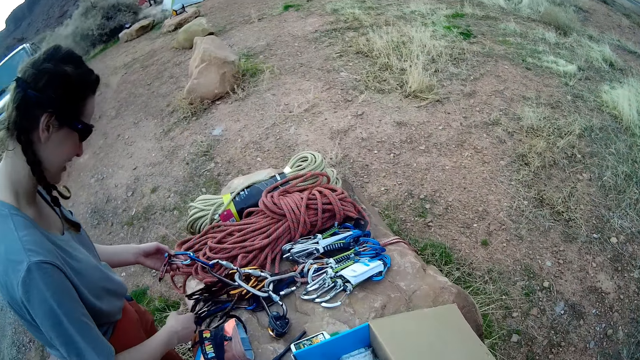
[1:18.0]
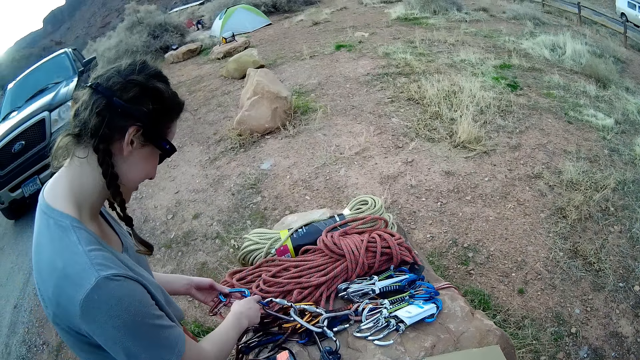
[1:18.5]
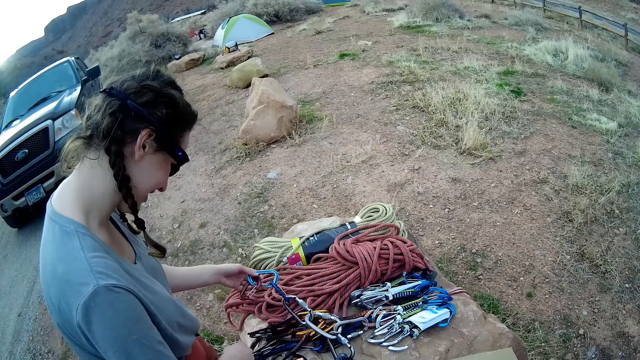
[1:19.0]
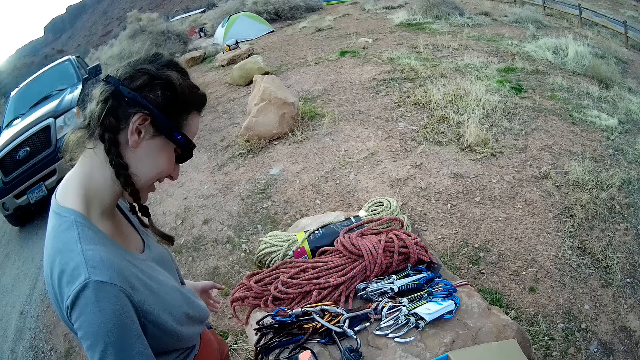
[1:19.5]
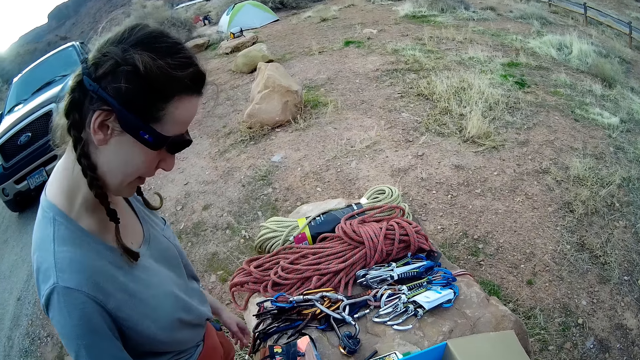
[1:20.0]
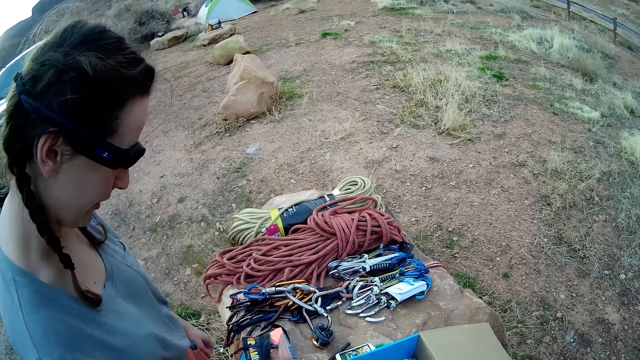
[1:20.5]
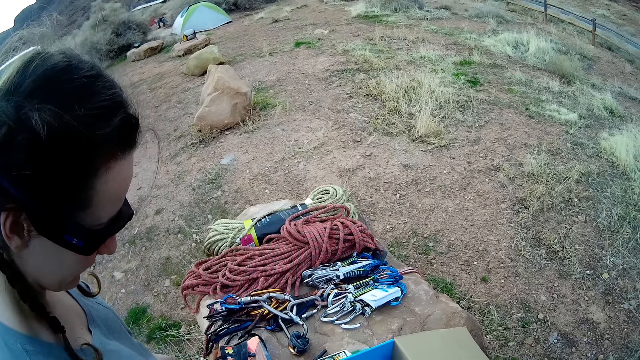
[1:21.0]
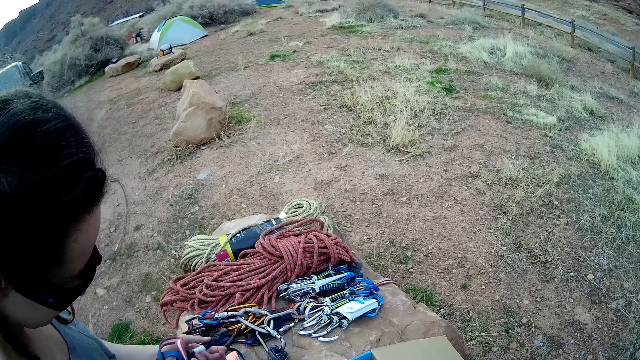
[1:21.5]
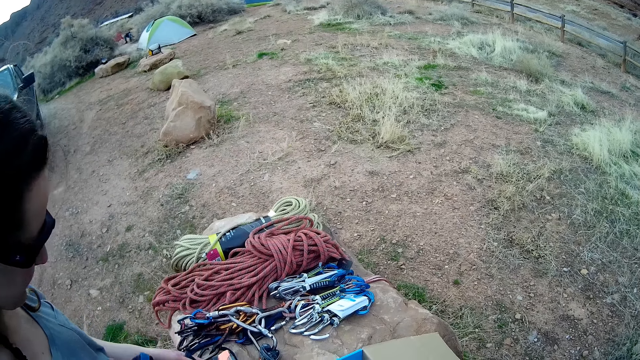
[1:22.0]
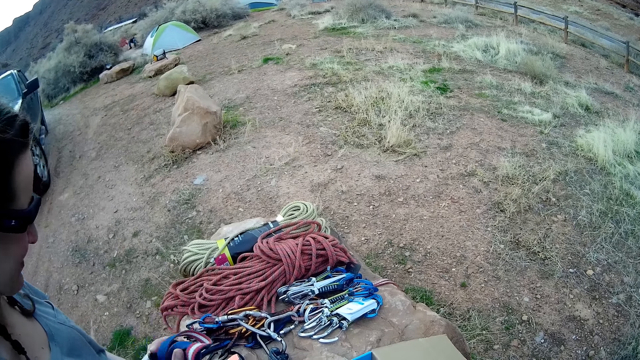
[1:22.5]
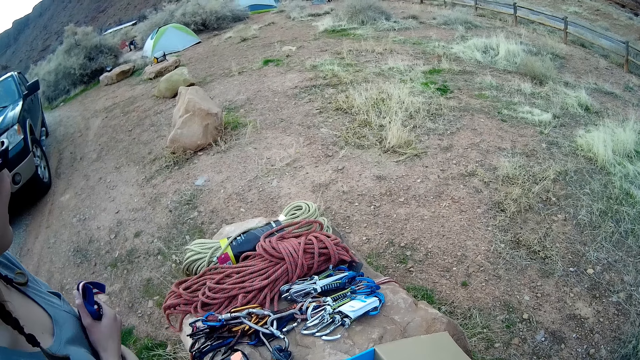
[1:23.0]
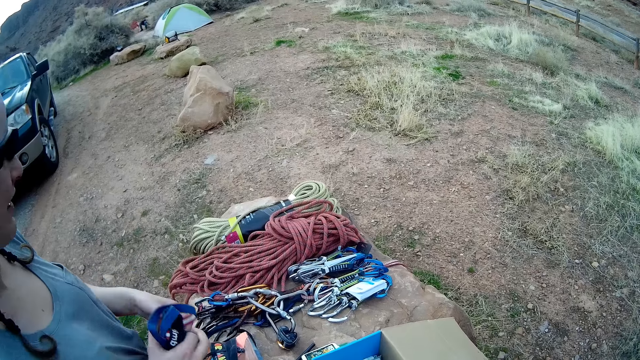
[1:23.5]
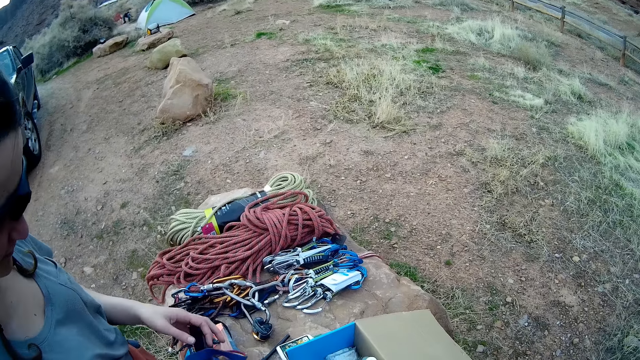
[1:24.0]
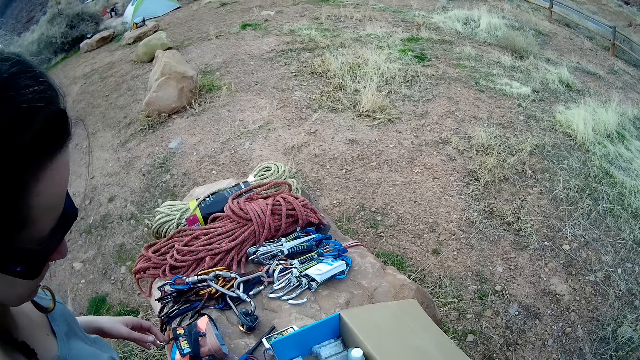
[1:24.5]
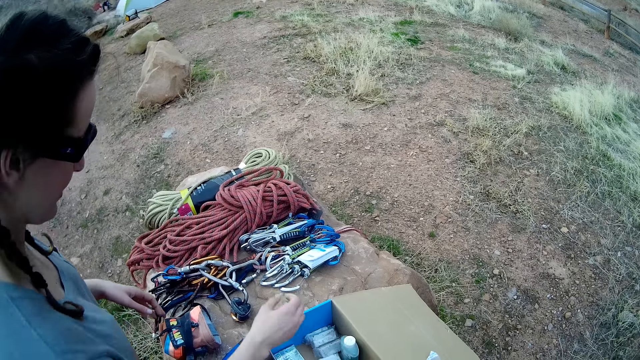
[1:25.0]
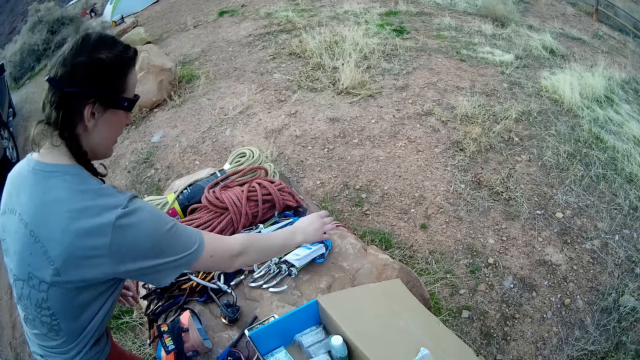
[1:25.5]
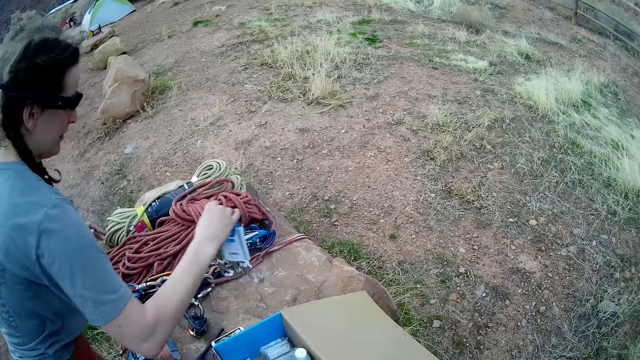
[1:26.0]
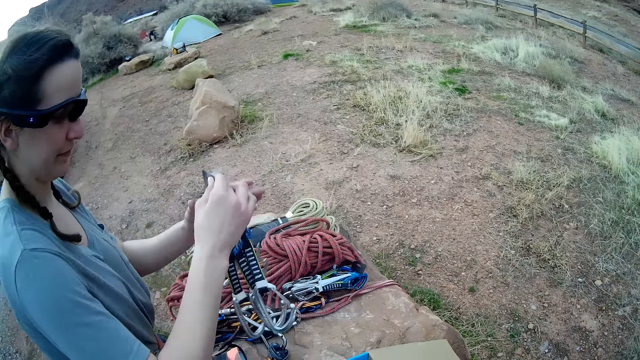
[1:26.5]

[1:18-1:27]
A lady touches the zipline lanyards. The lady folds something.

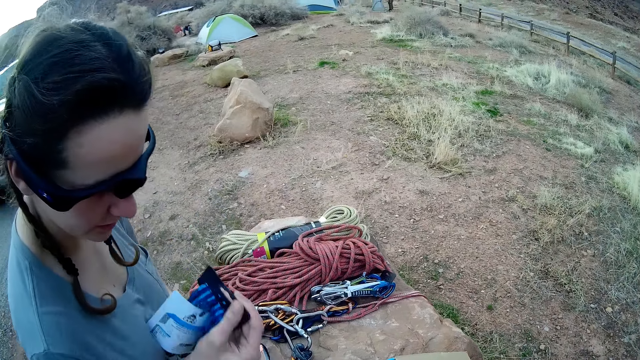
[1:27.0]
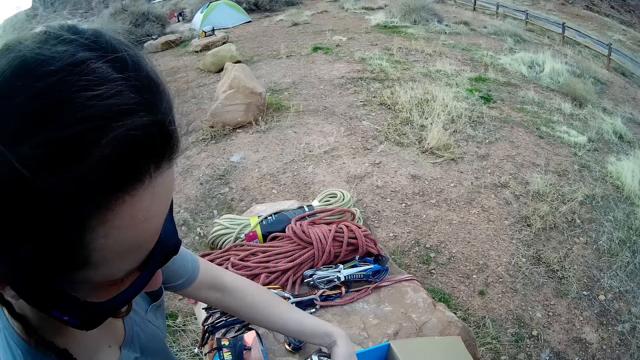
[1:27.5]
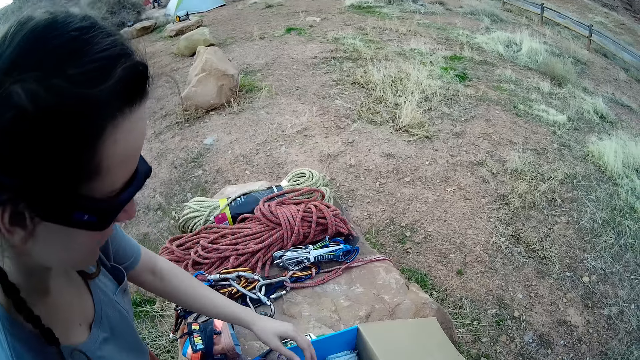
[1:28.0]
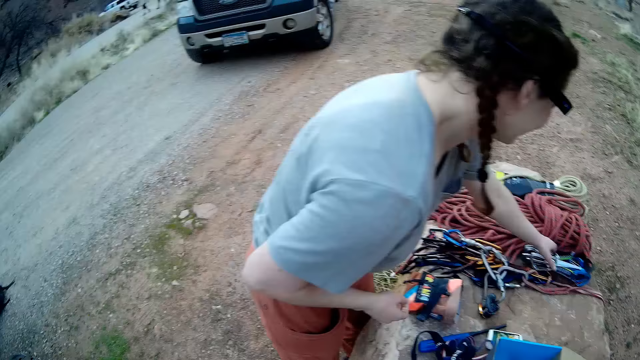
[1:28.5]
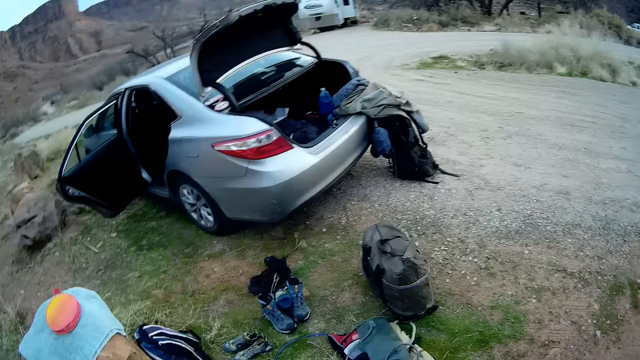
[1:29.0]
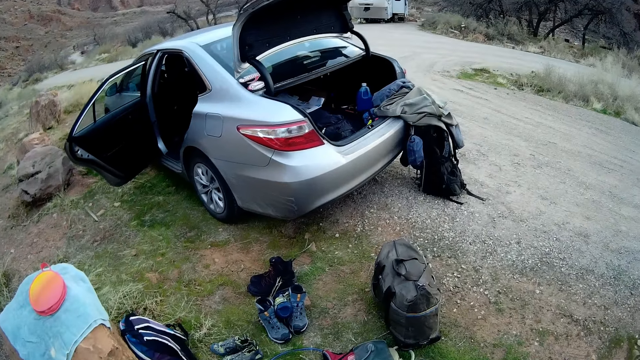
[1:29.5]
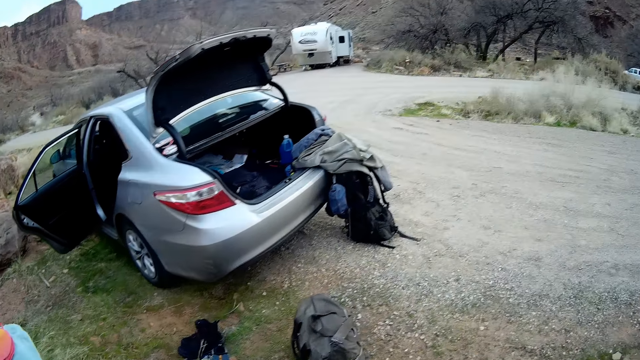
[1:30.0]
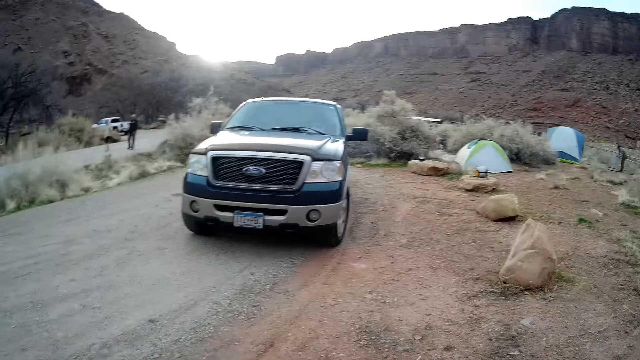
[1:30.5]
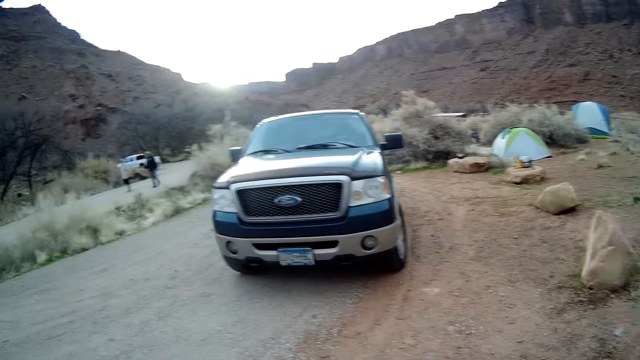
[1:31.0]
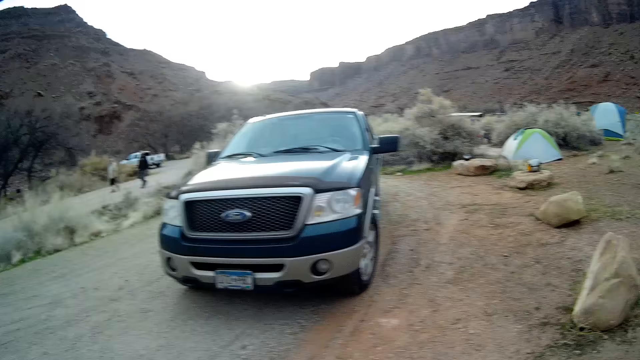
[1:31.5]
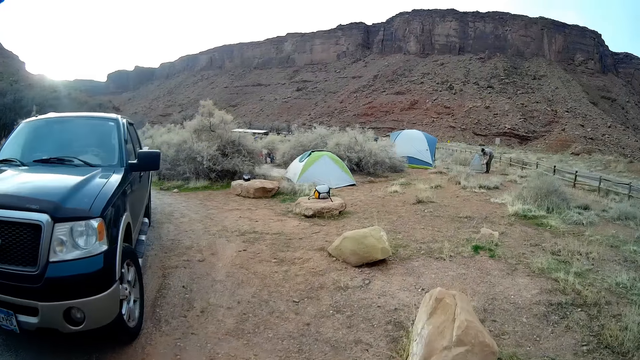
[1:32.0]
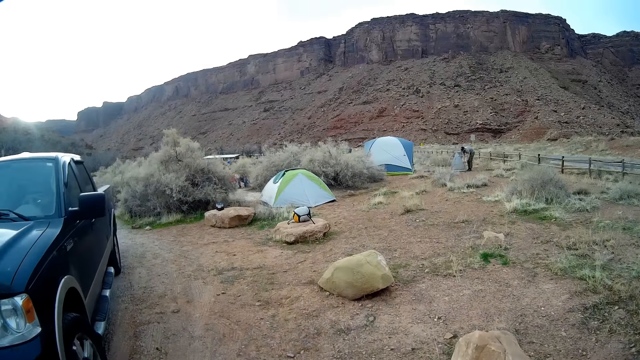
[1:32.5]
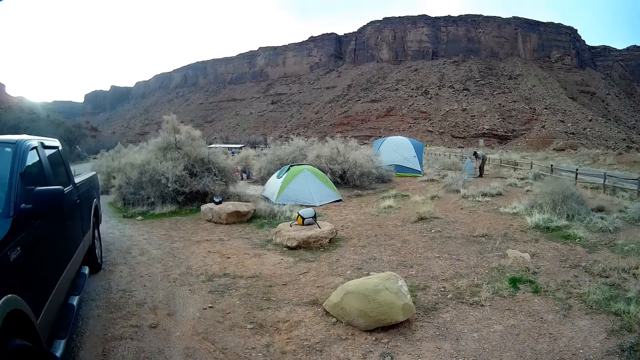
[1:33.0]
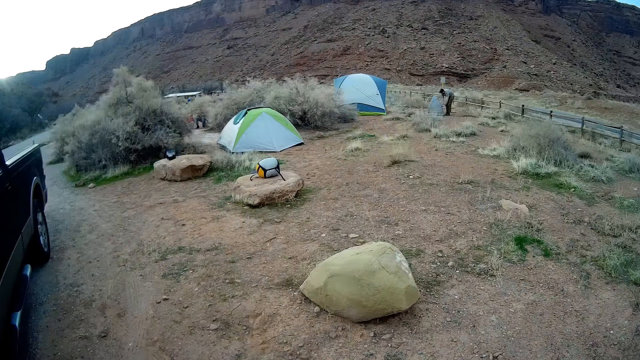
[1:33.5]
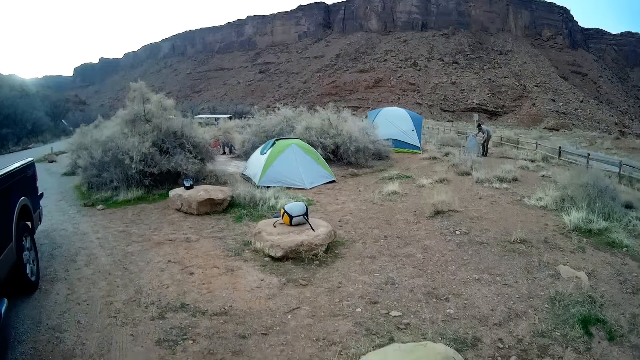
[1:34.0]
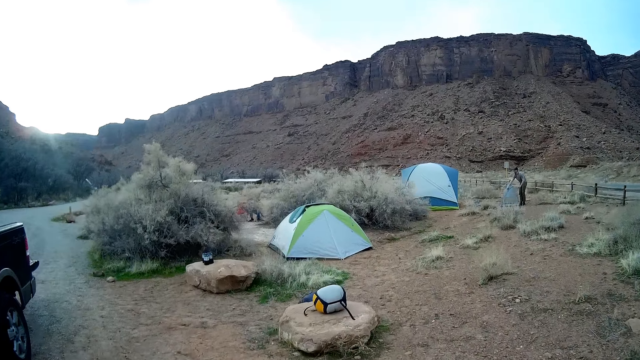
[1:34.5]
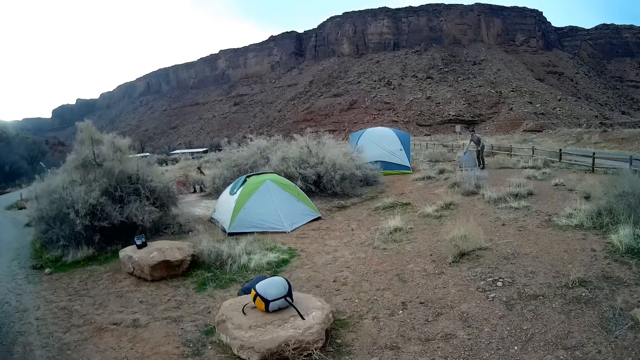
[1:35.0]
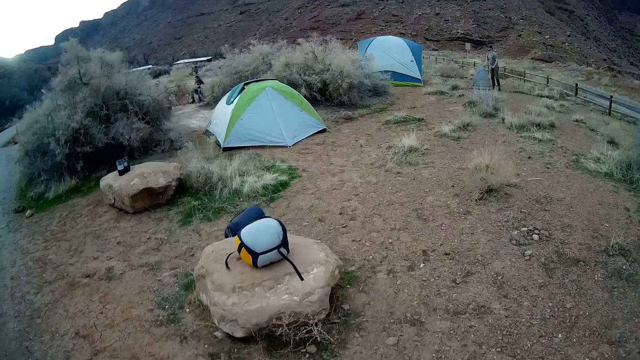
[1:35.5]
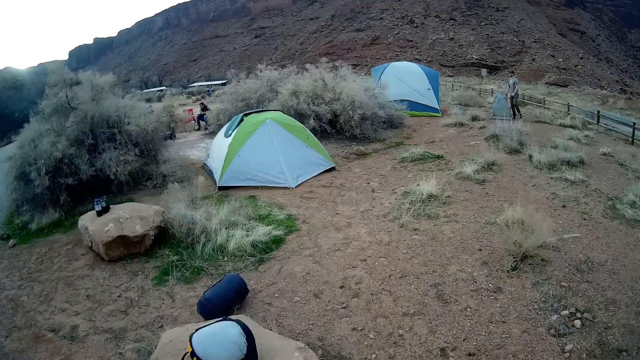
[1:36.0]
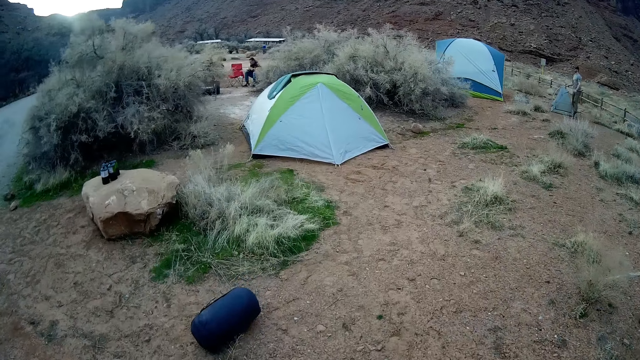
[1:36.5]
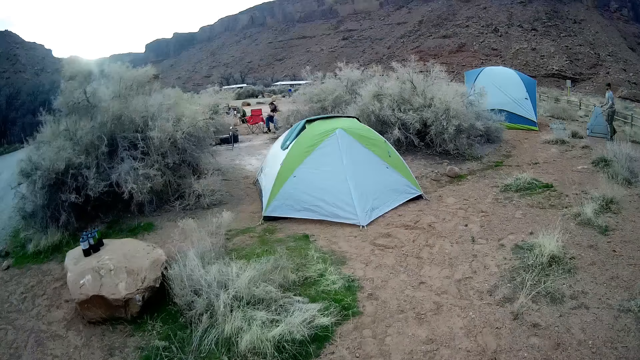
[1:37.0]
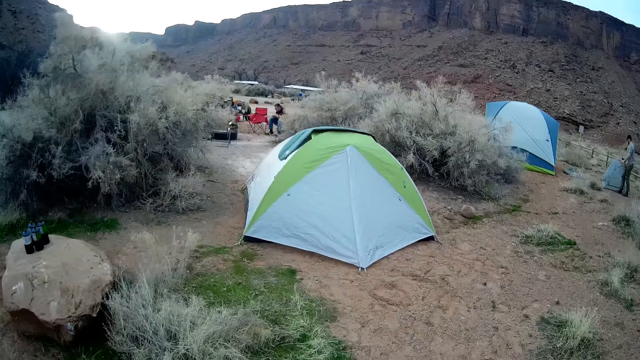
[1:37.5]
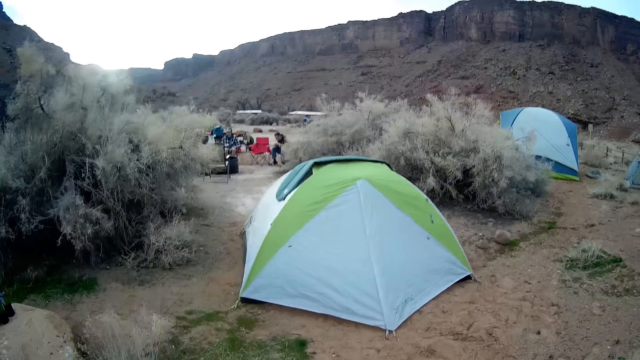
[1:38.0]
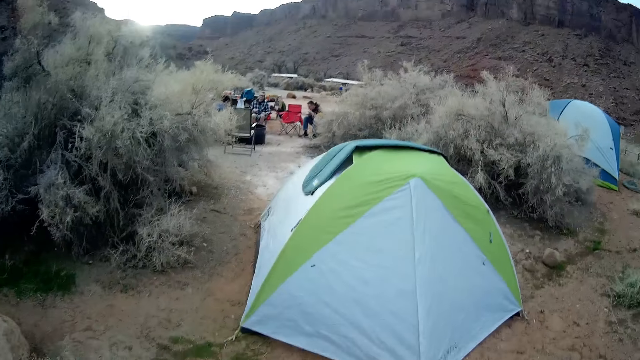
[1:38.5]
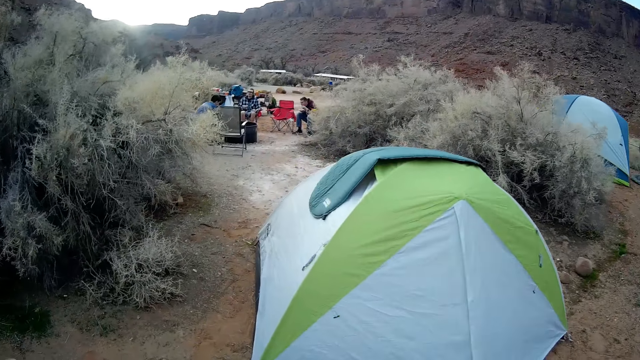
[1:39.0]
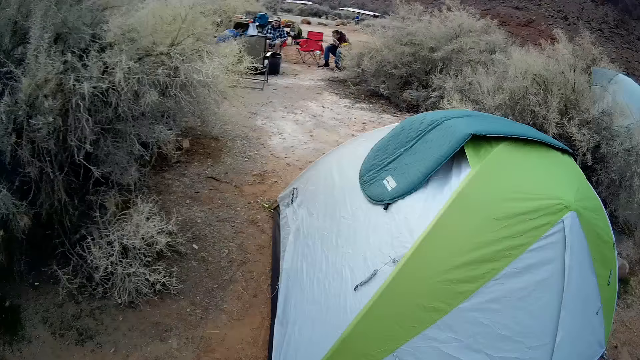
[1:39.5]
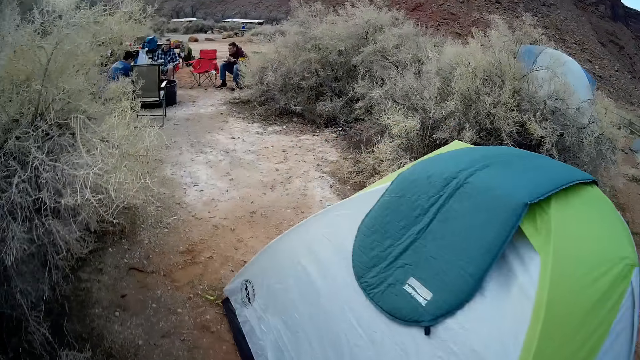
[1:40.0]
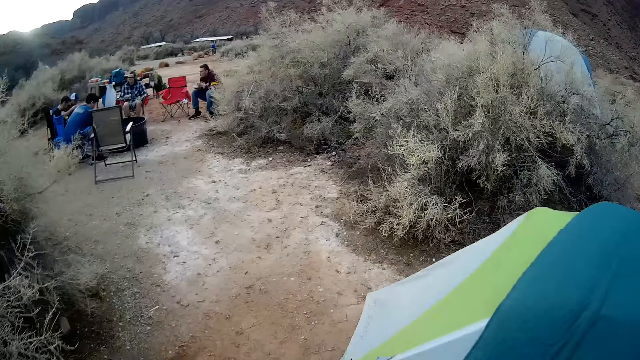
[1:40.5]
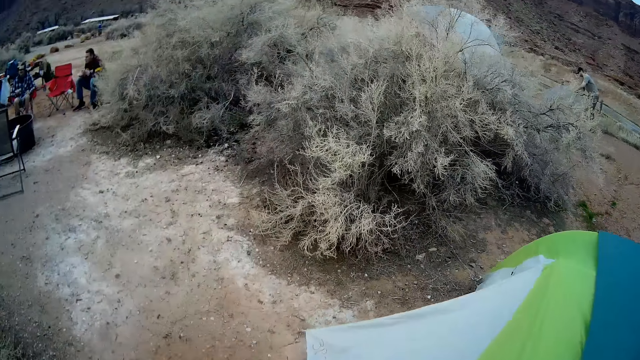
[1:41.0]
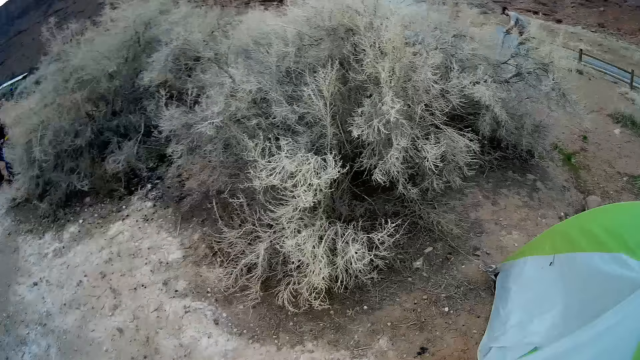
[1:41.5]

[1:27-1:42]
The camera wearer looks around the field. The lady picks something, holds the zipline trolley, and puts something in a box. The camera wearer looks around the field. They walk around the field.
